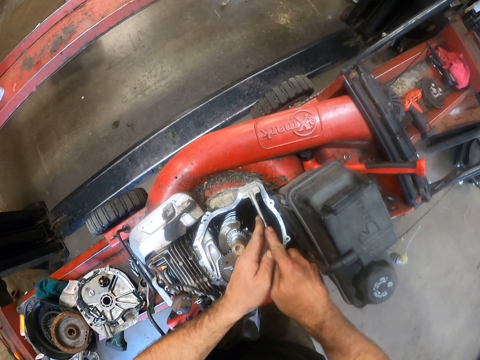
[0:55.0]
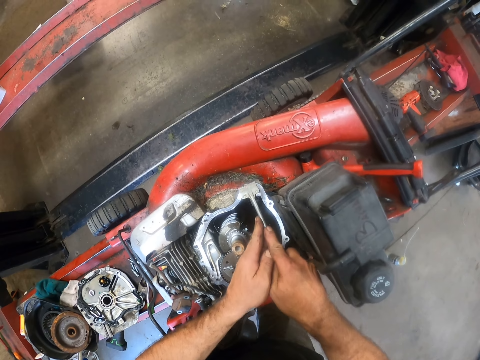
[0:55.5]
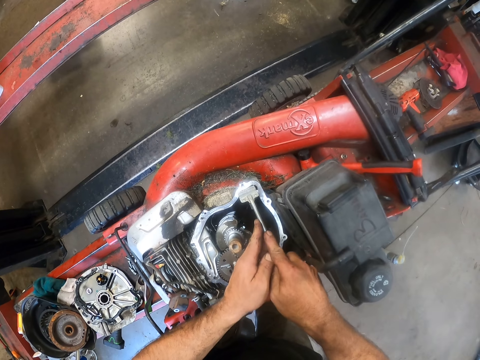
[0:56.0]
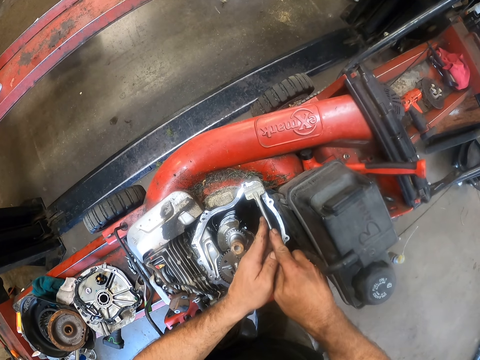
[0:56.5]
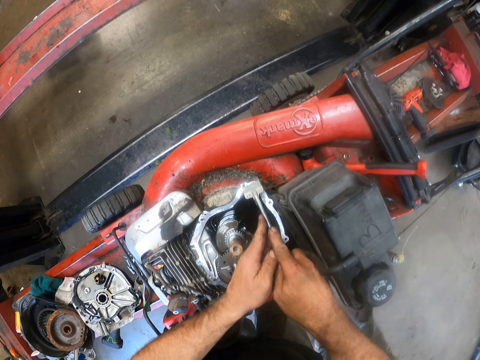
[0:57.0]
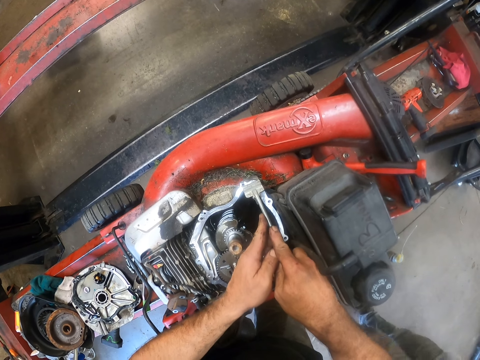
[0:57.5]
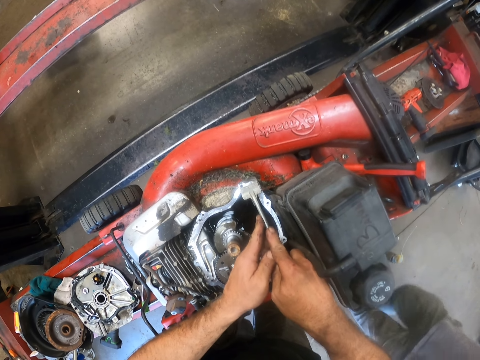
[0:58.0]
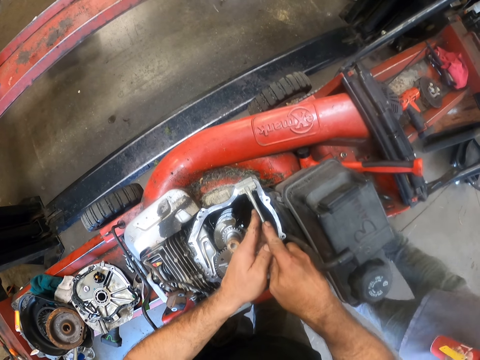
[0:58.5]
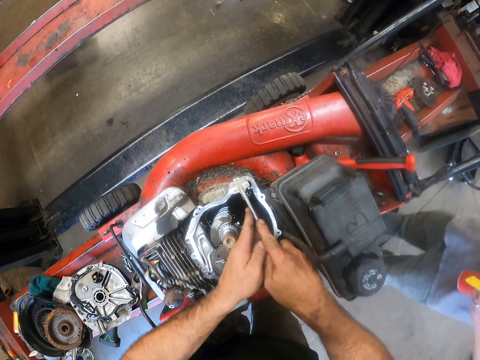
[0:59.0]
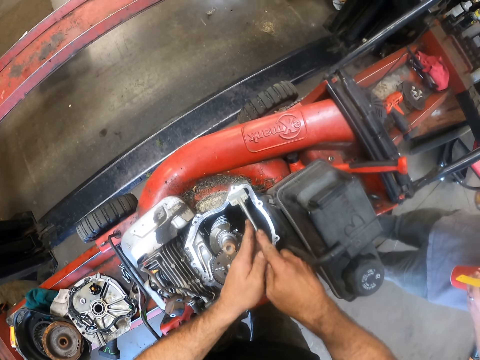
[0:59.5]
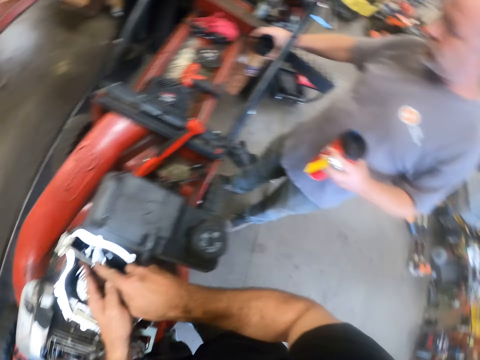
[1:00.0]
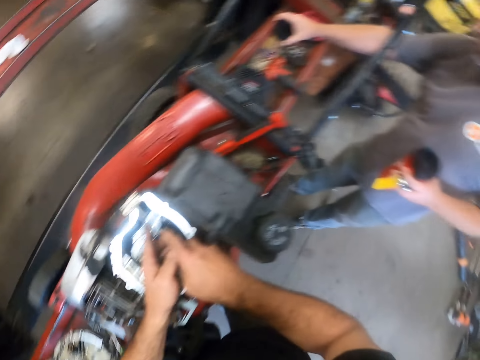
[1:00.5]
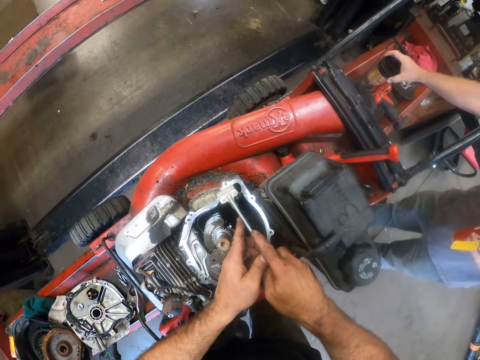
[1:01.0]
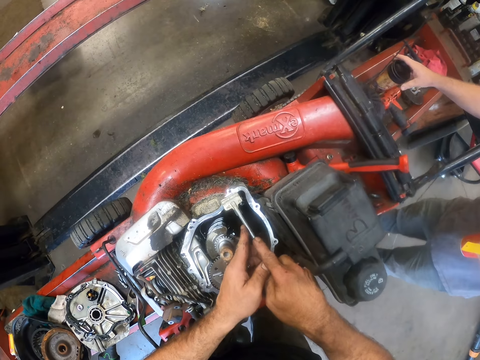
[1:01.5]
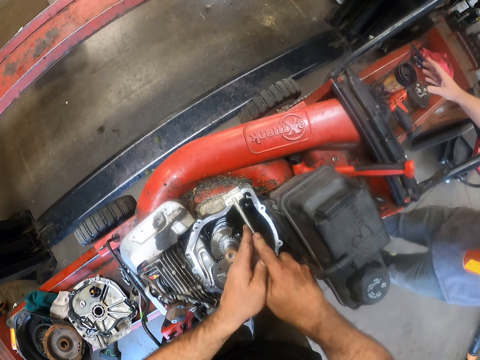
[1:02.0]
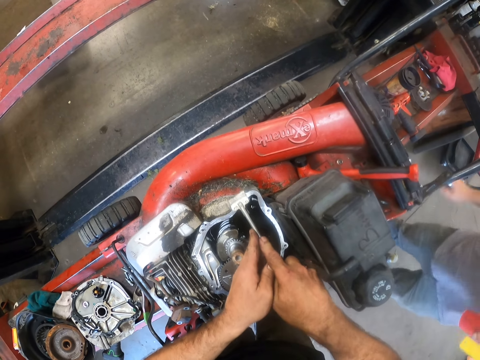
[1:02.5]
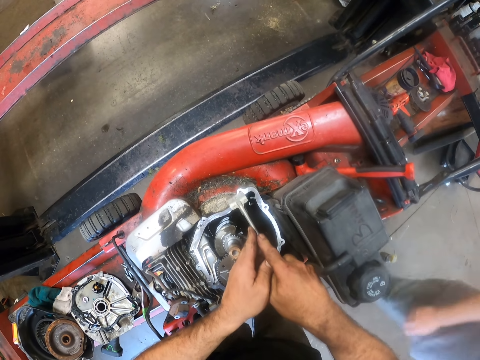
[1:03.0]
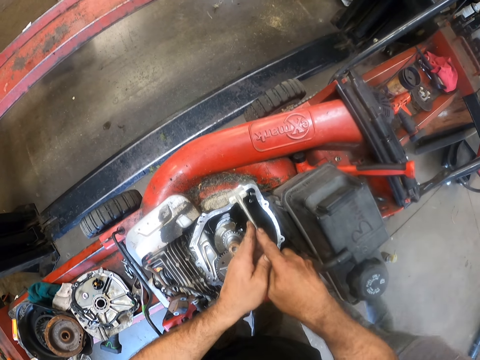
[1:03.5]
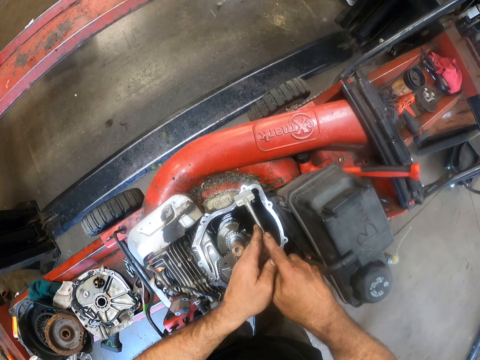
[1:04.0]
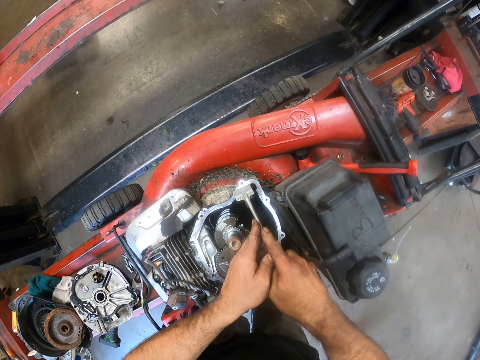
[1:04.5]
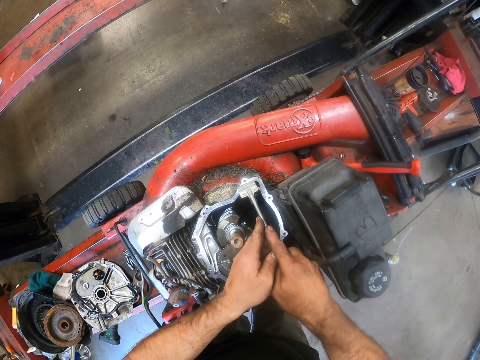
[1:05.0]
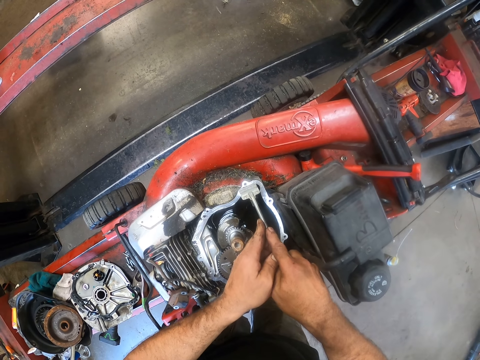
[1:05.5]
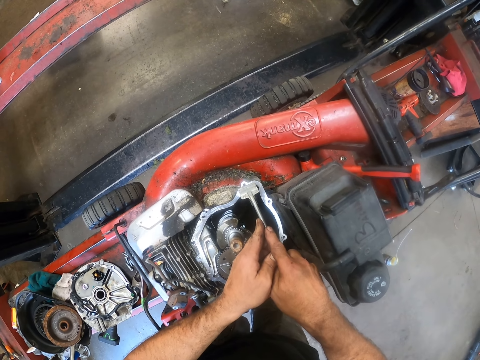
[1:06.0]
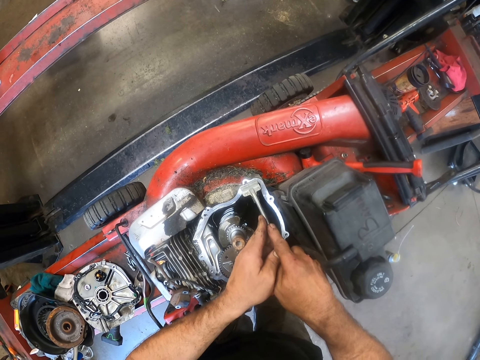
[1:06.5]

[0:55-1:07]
A man puts down the mug. The camera wearer scrubs the engine top with something.

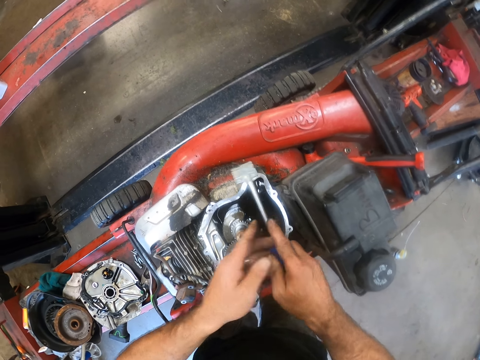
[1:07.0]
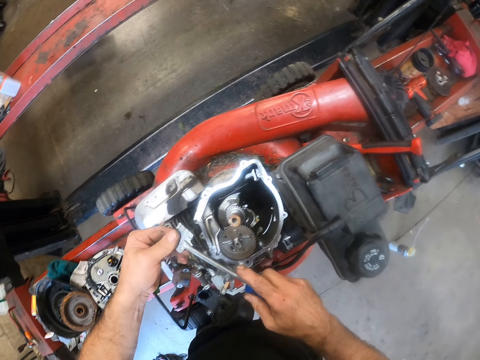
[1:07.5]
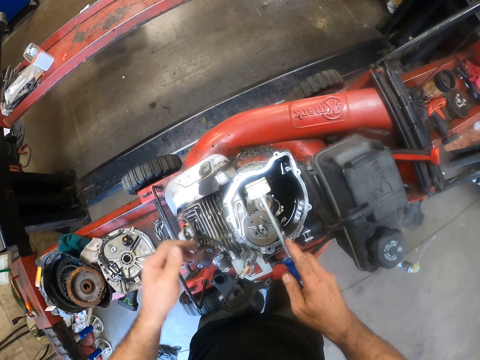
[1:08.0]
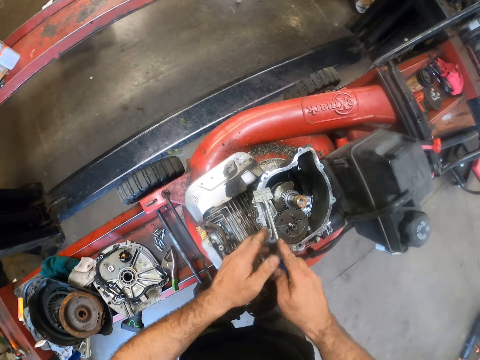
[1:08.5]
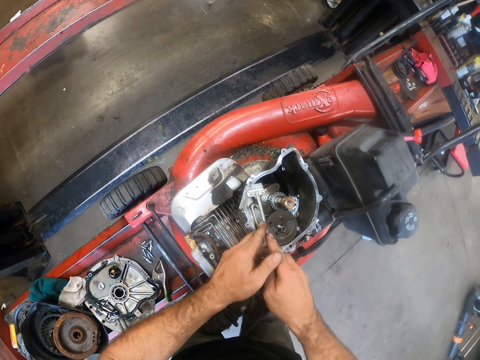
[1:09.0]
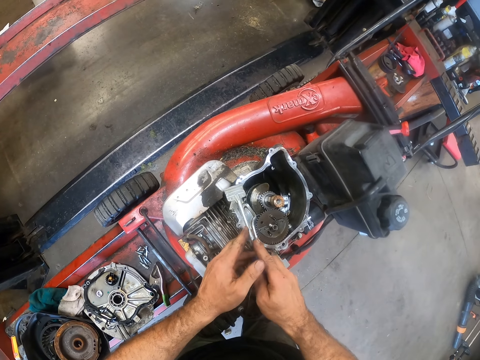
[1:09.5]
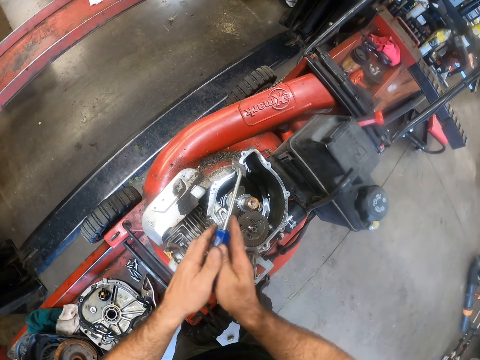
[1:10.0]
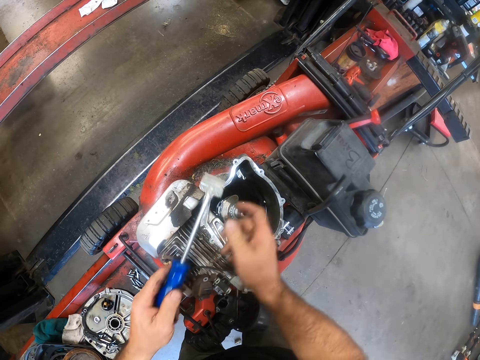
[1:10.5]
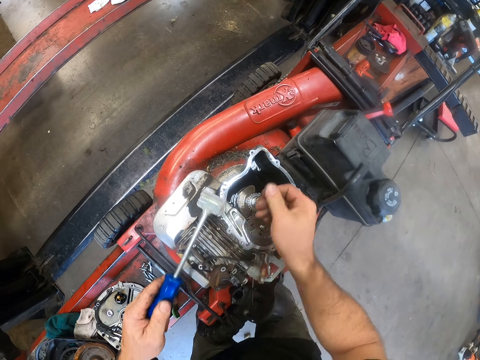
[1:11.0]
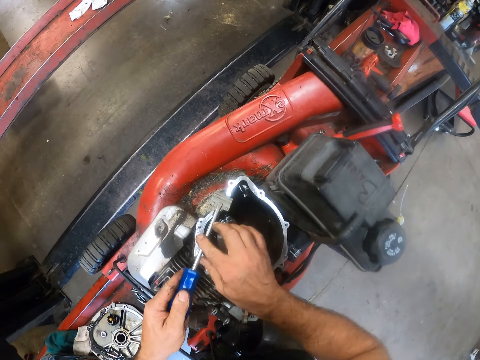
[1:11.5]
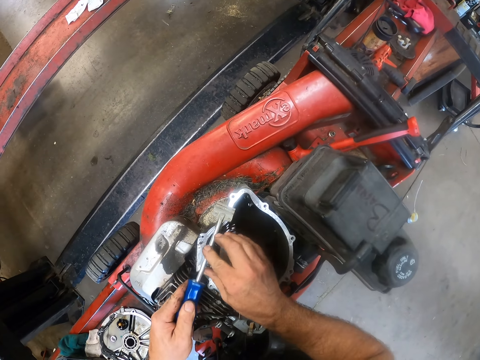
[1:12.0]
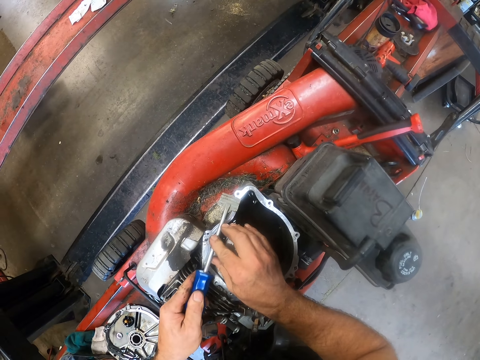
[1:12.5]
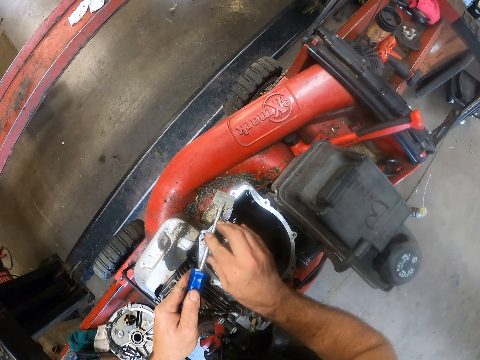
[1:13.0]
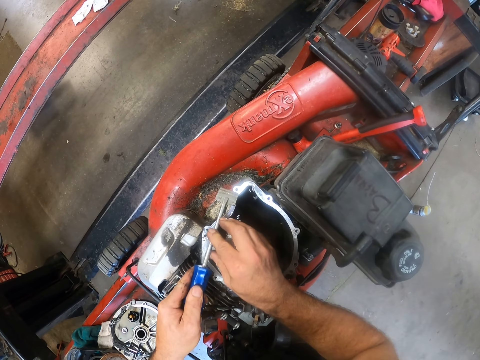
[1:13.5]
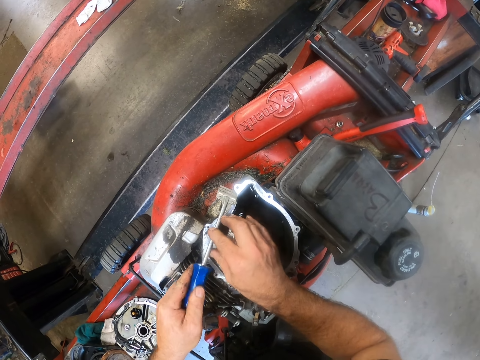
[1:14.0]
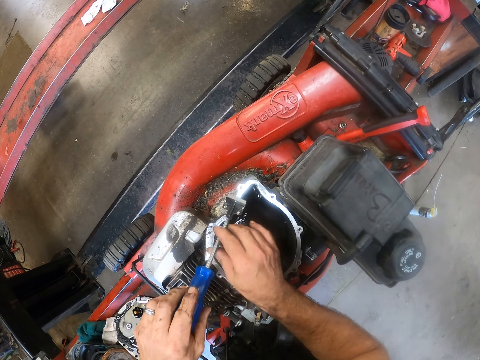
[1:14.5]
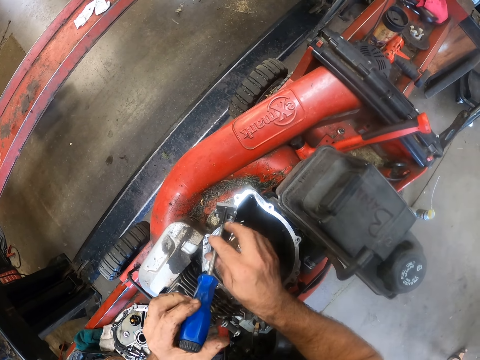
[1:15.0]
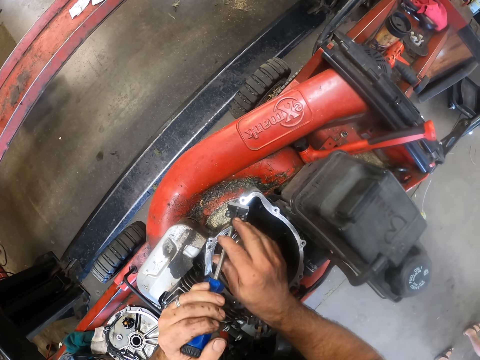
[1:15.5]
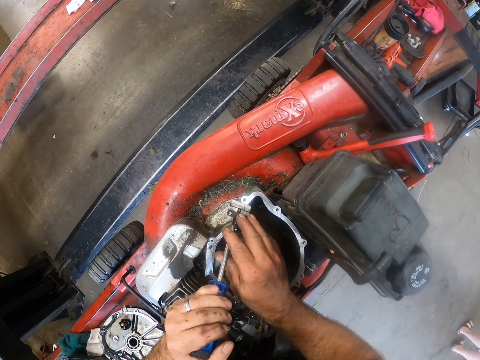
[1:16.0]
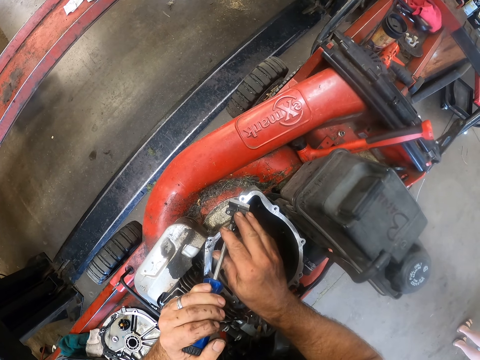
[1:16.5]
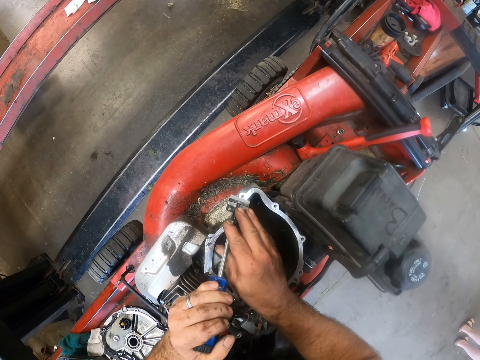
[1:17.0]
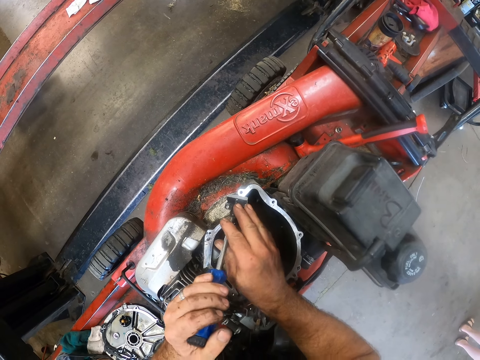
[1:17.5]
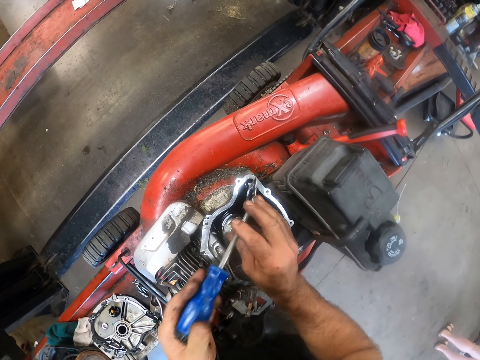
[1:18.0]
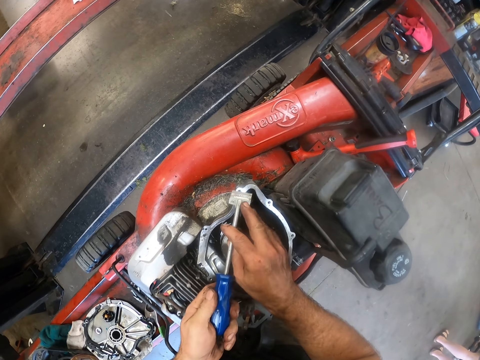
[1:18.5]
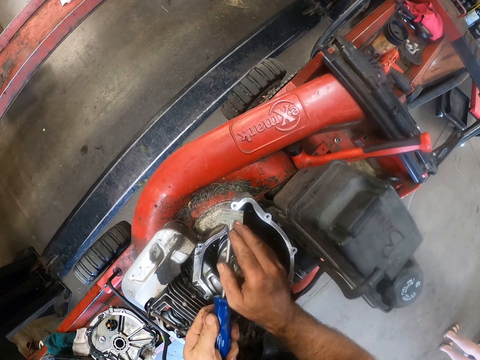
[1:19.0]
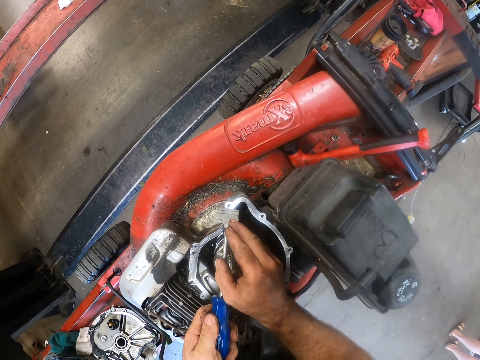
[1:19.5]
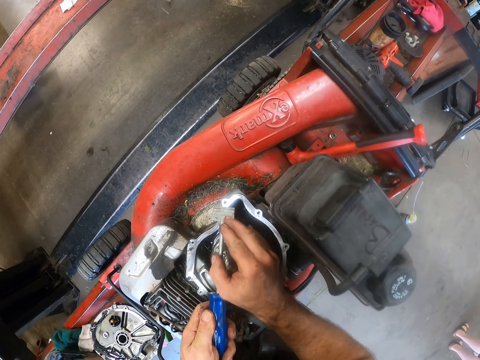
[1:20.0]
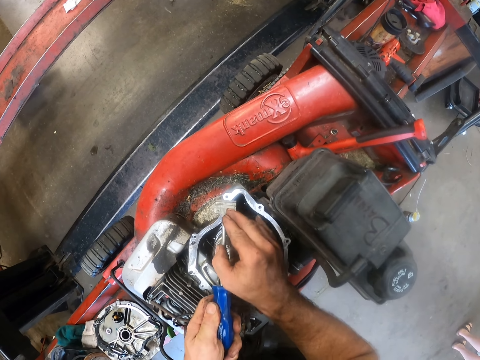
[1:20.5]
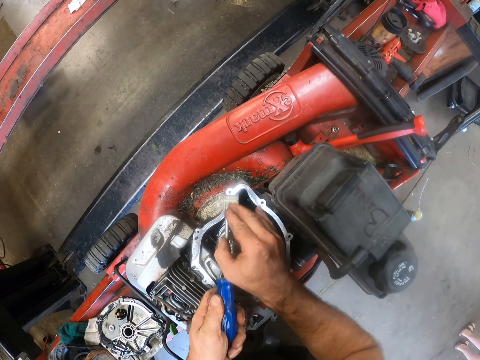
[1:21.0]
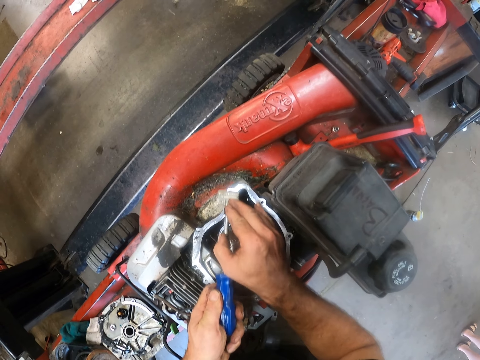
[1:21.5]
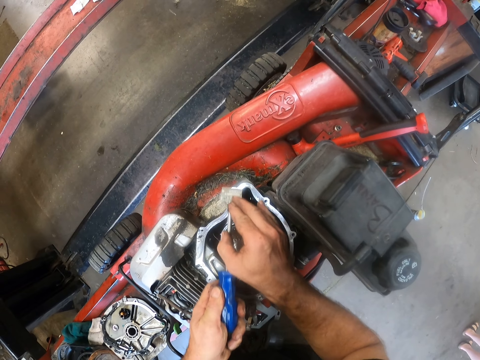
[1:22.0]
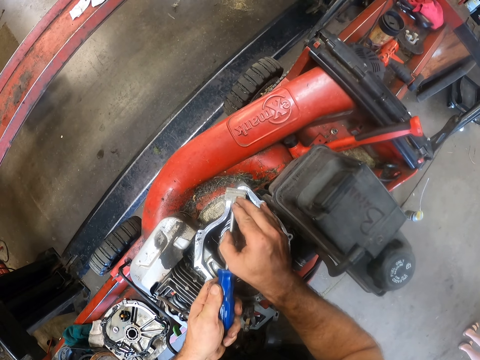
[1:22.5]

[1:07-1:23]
The camera wearer cleans dirt off the scraper with his left hand. He scrubs the engine top with something. He wipes something with his hands. He scrapes the engine body with the scraper. He turns the scraper to the other side. He scrapes the engine body with the scraper again.
